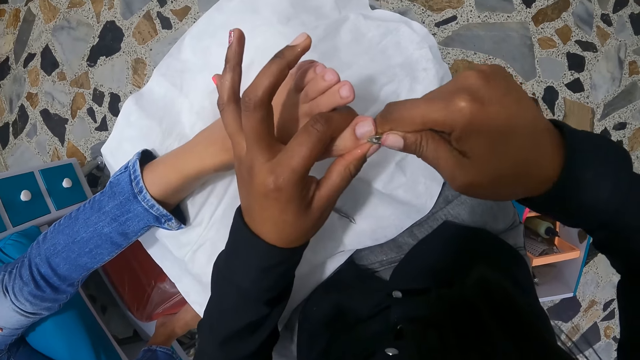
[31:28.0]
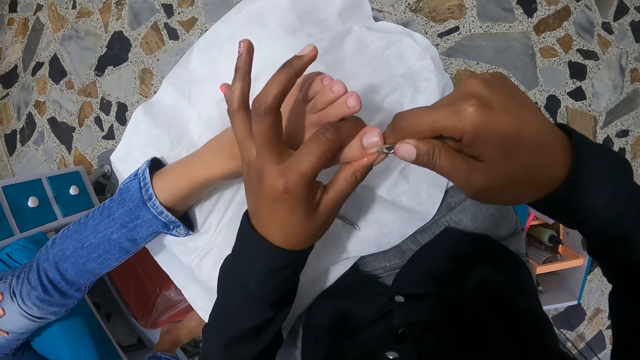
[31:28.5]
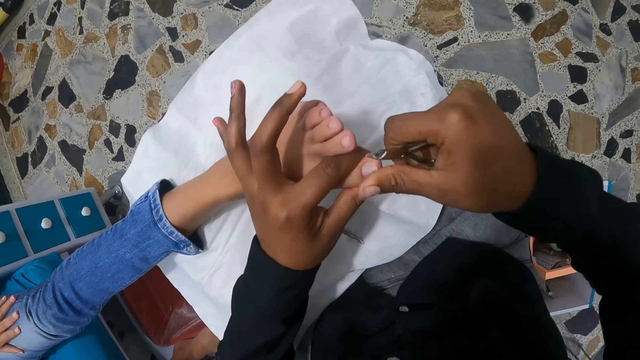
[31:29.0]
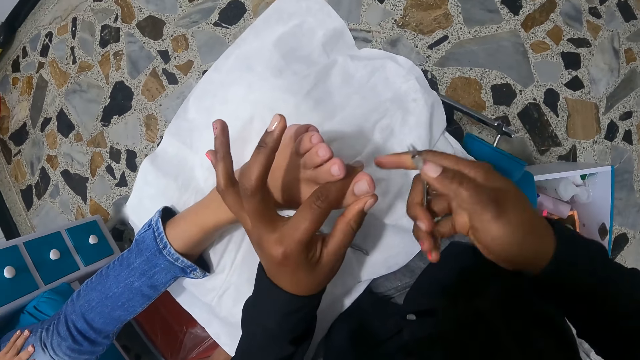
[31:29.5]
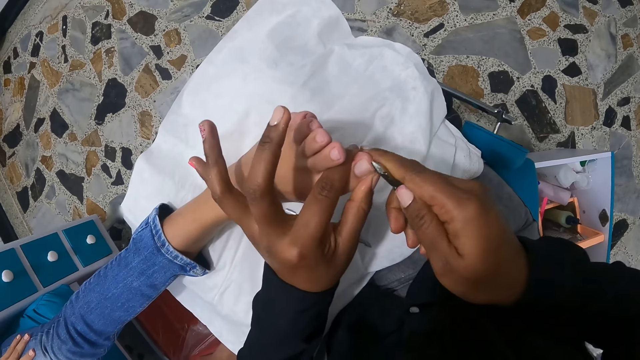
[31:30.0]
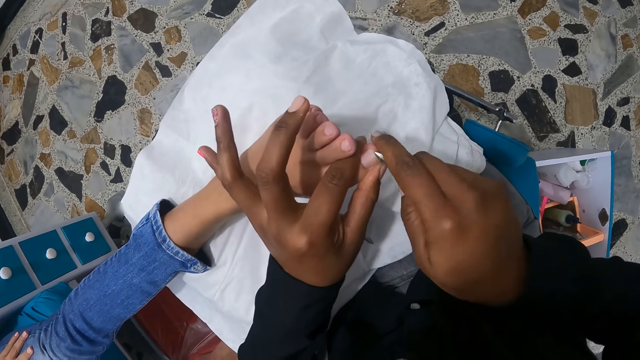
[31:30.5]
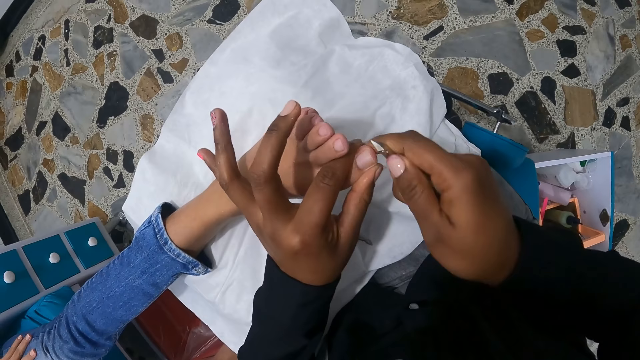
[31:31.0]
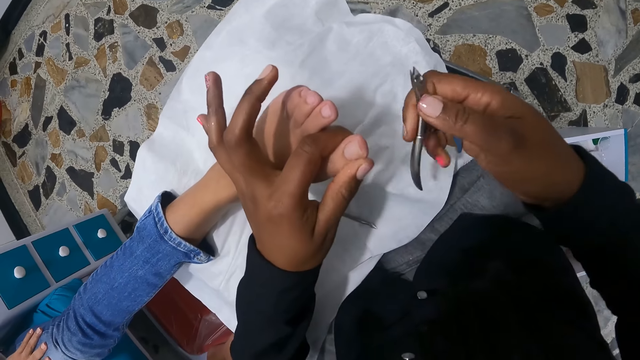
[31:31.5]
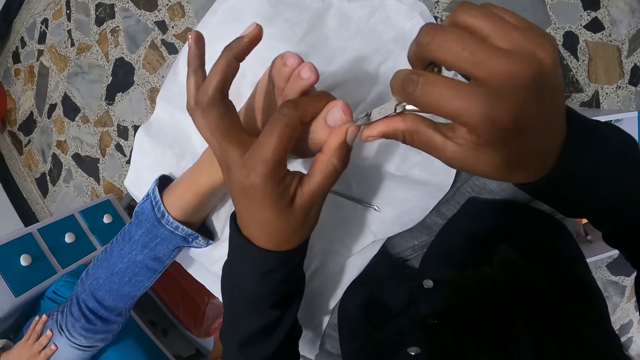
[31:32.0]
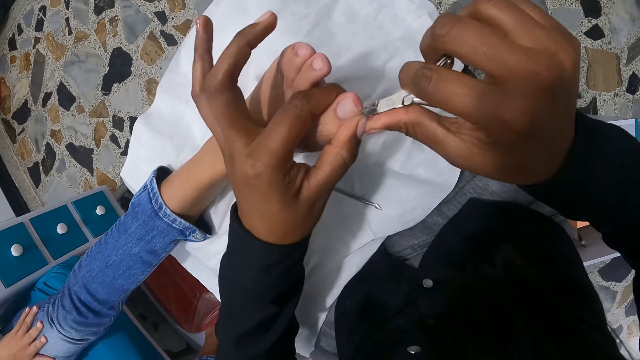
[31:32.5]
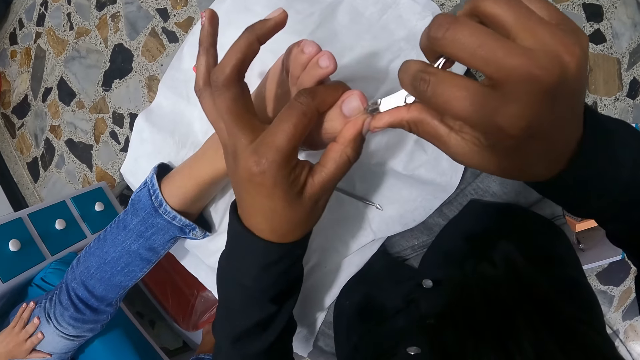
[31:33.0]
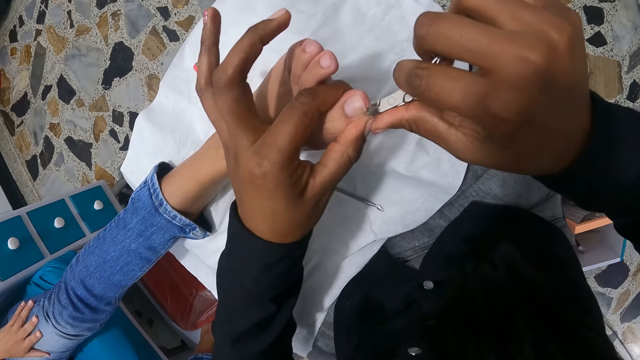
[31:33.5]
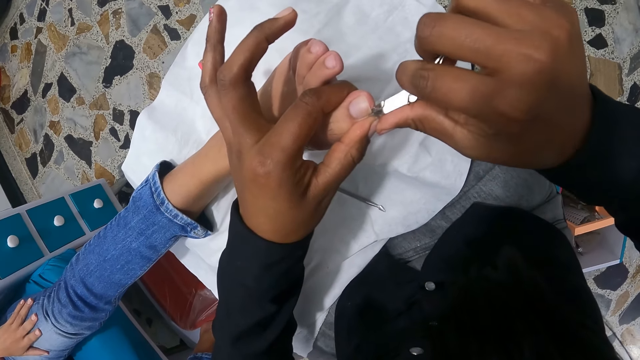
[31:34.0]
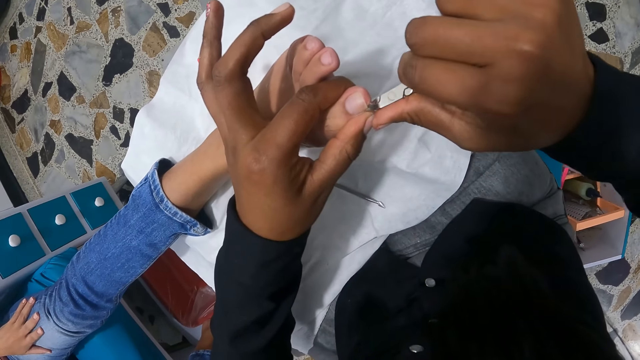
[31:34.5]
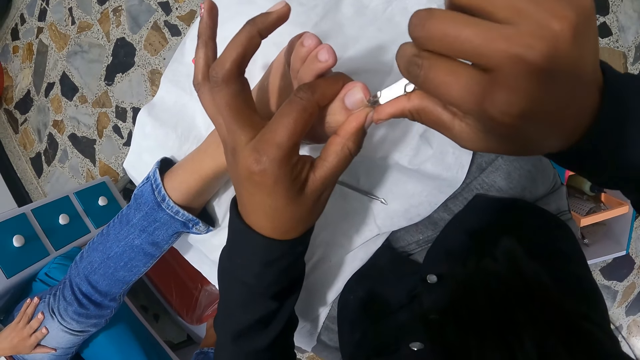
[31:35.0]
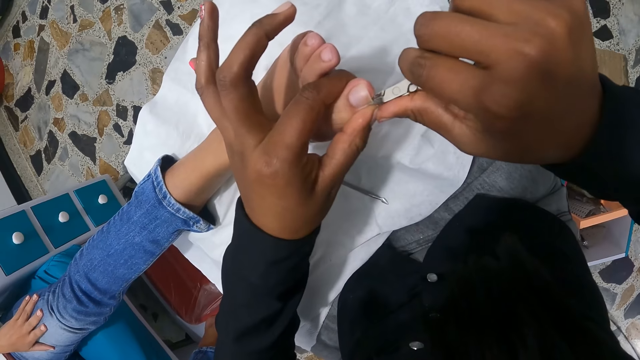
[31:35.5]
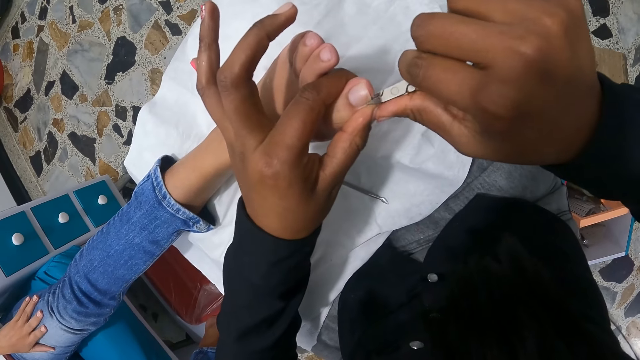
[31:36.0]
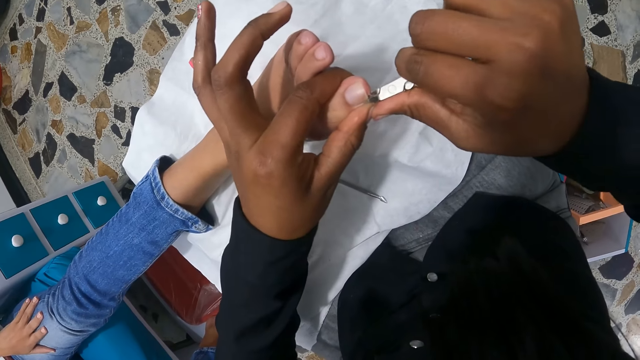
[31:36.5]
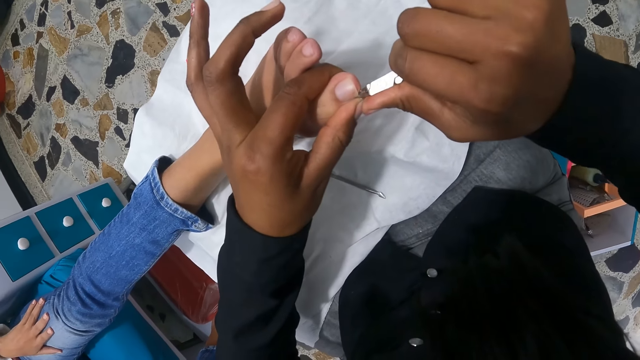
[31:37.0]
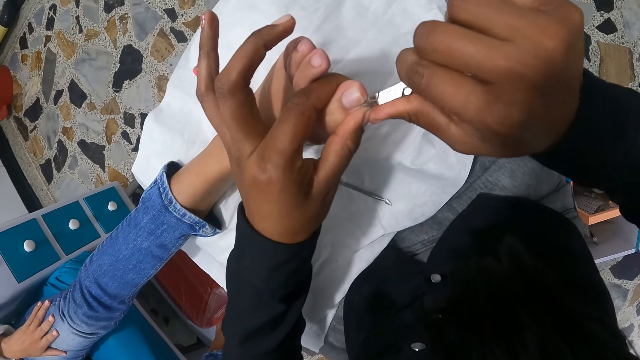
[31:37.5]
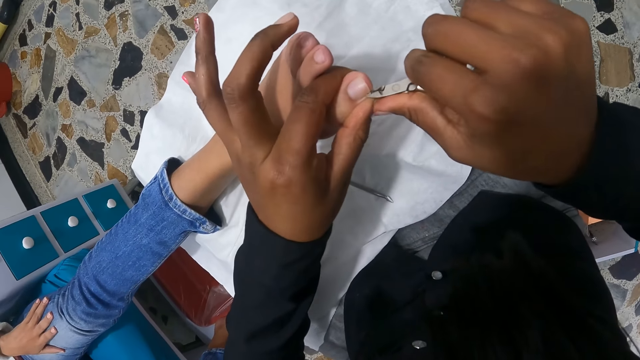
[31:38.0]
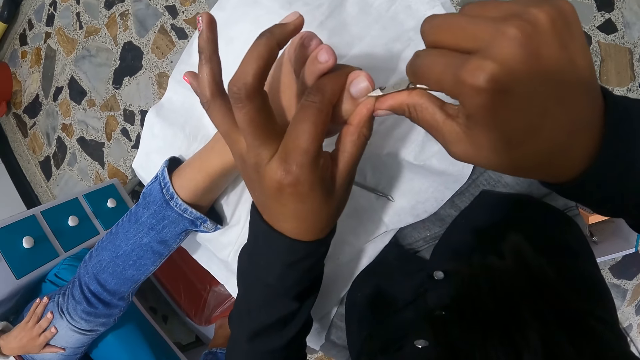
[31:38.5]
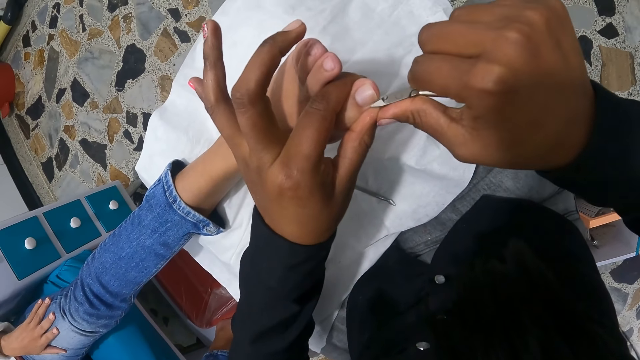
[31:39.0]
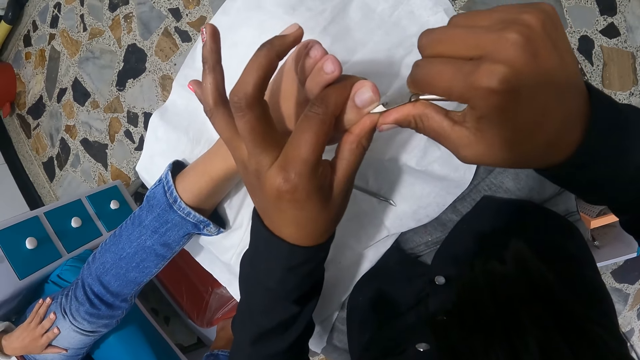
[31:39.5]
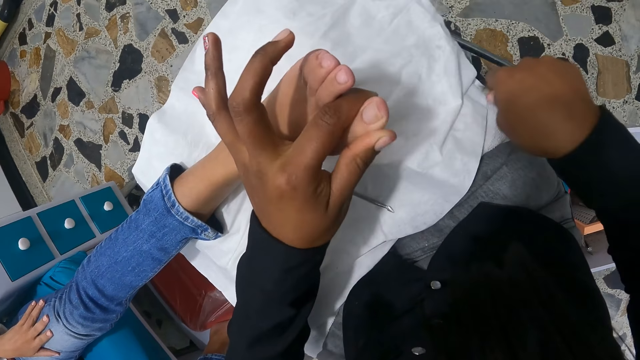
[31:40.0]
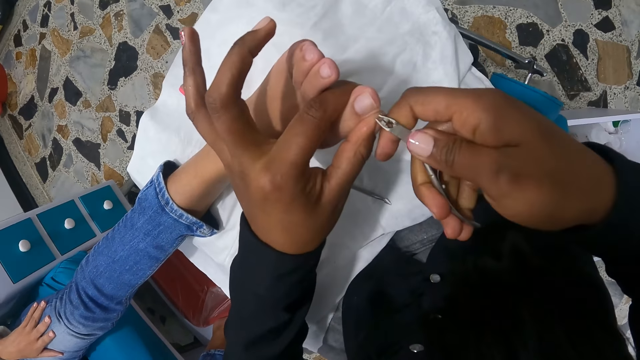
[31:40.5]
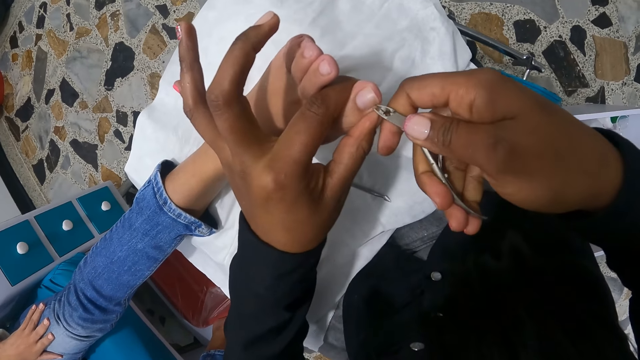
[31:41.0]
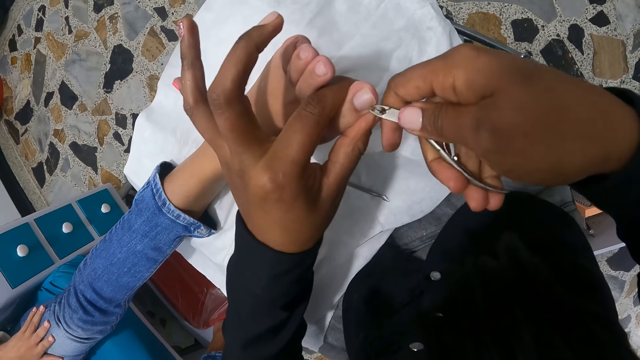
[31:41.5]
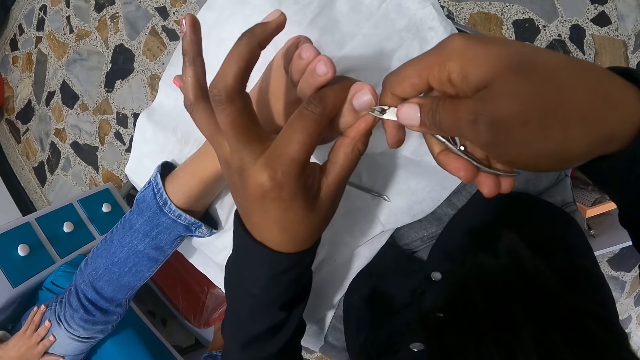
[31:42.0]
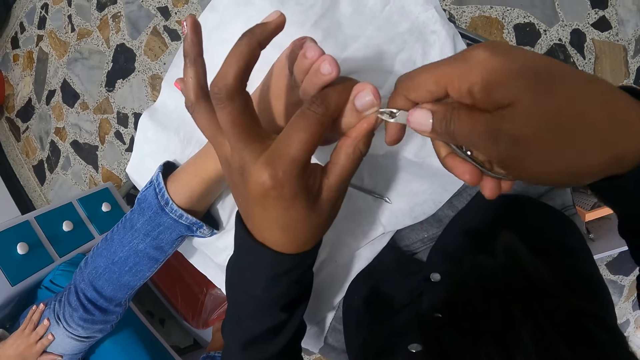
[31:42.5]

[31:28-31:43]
The camera wearer cleans the big right toe of a woman with her right thumb. She cuts the nail with a cuticle cutter or nail nipper. She wipes the nail with a finger. She cuts the nail with the cuticle cutter. She cleans the nail nipper on the cloth on her lap. She trims the left big toe nail of the woman with the nail nippers in her right hand.

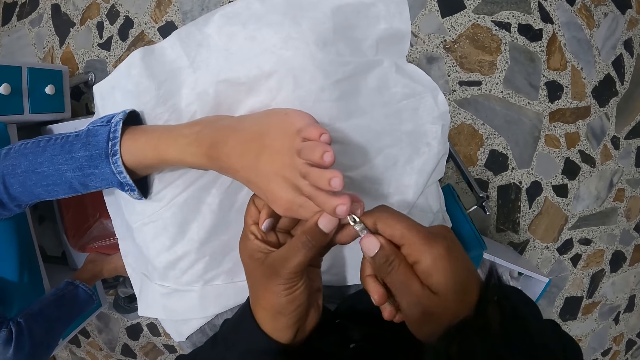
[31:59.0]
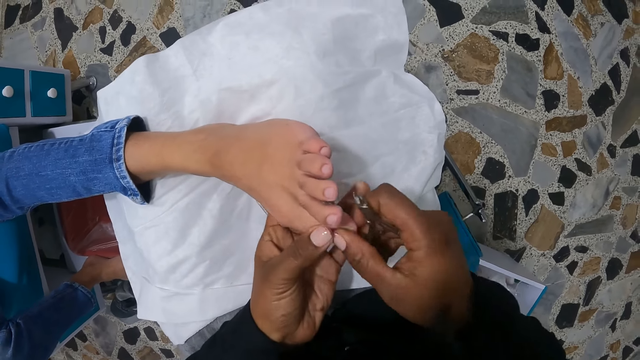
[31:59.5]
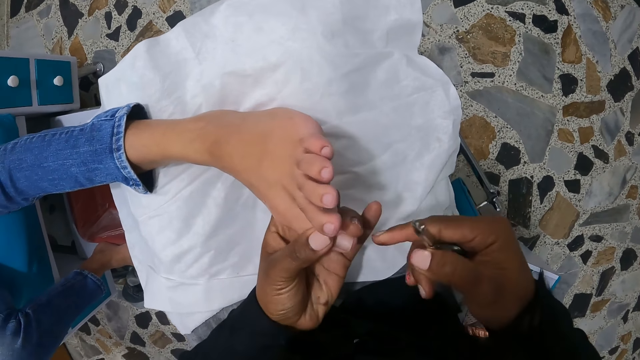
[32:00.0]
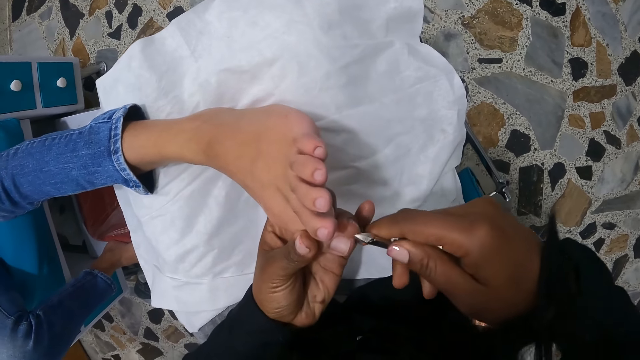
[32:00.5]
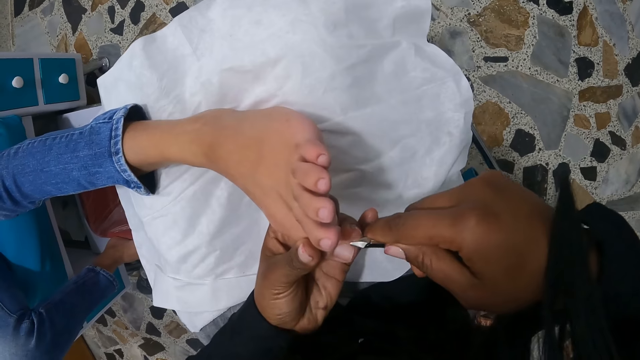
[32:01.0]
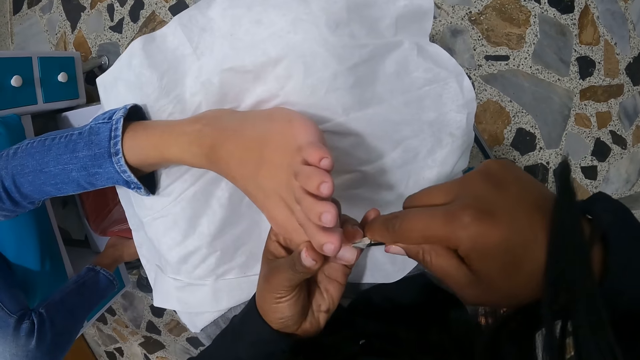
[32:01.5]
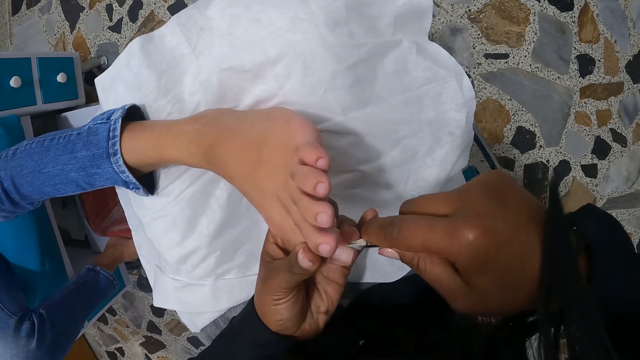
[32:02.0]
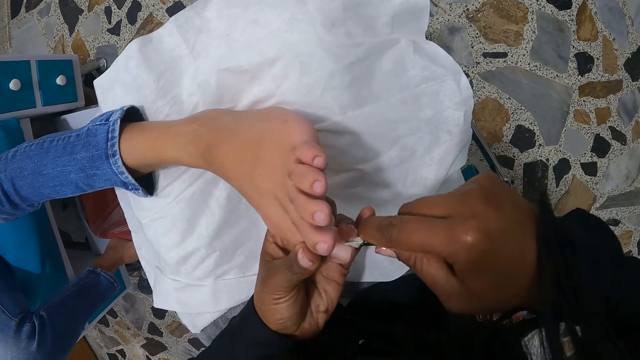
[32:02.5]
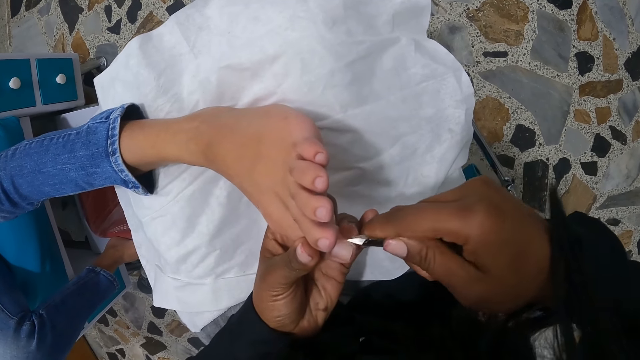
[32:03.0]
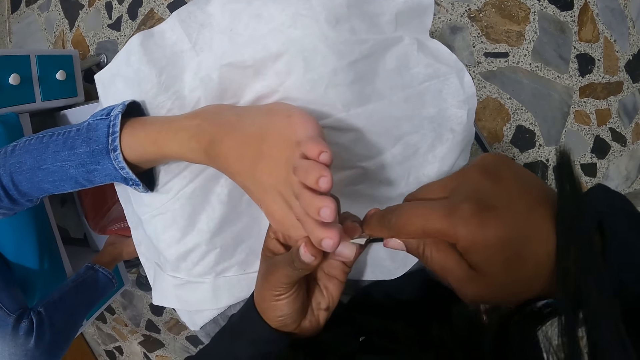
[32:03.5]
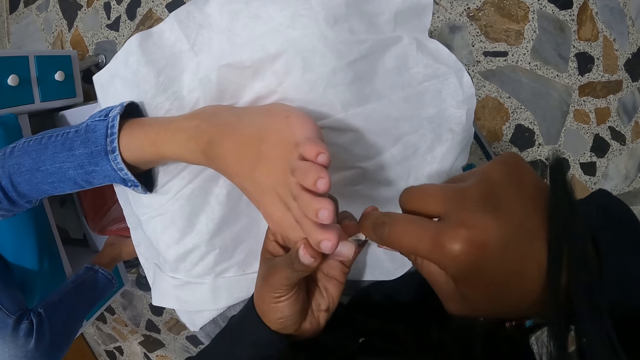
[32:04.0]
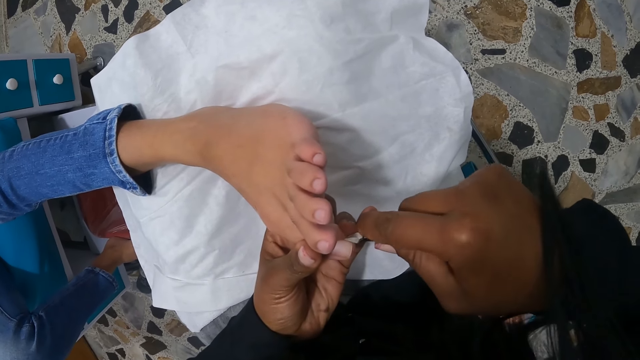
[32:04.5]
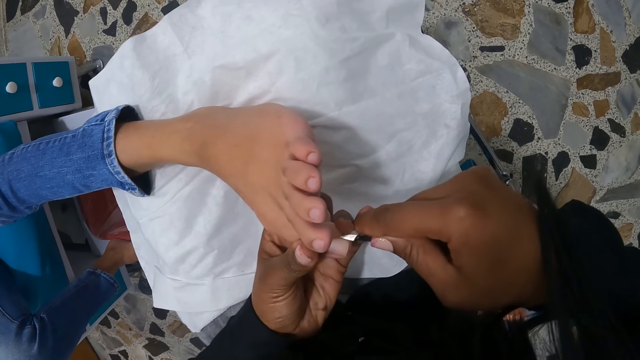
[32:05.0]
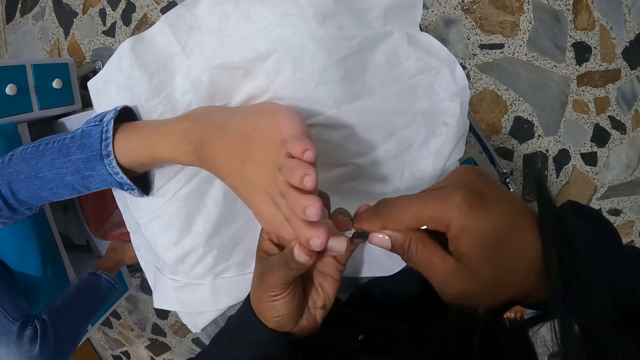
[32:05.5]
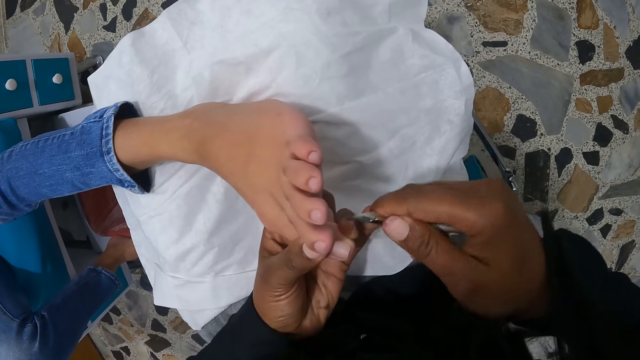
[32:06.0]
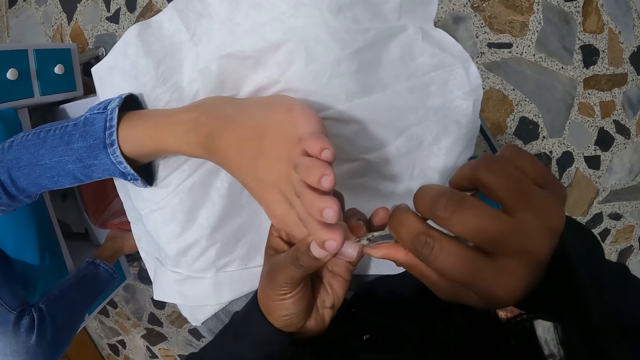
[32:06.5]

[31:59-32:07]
The camera wearer pulls his hand off the toe. He holds the toe with both hands. He pulls his hand off the toe. He cuts a man's cuticles with a cuticle nipper.
